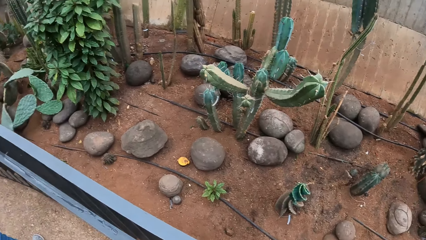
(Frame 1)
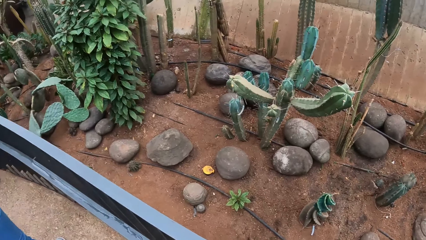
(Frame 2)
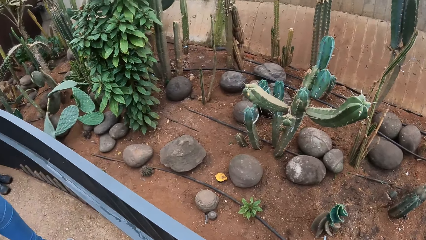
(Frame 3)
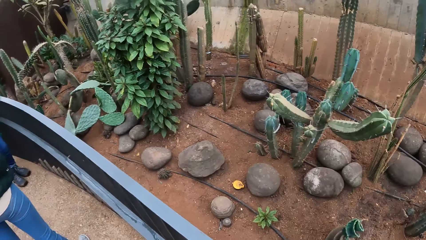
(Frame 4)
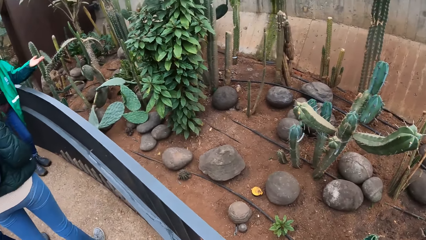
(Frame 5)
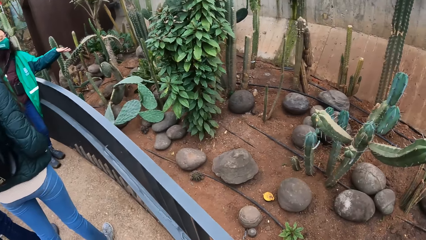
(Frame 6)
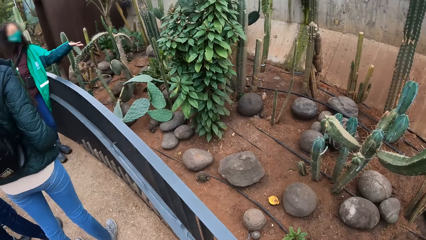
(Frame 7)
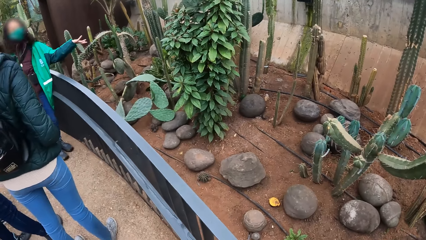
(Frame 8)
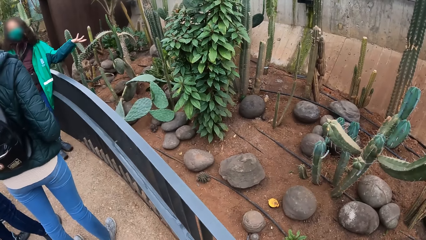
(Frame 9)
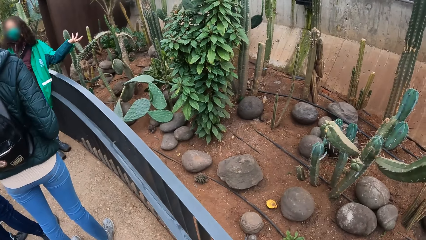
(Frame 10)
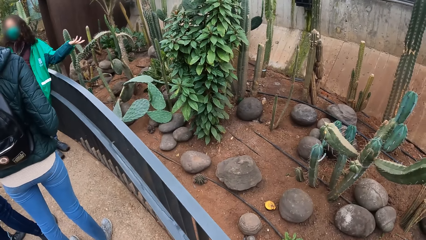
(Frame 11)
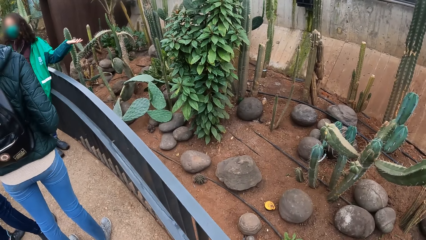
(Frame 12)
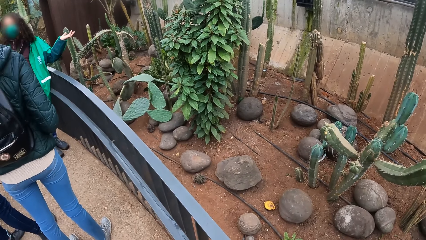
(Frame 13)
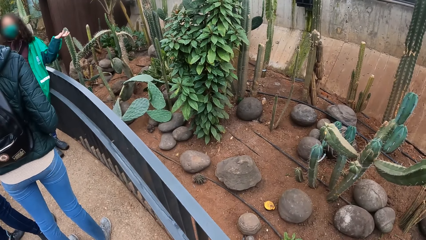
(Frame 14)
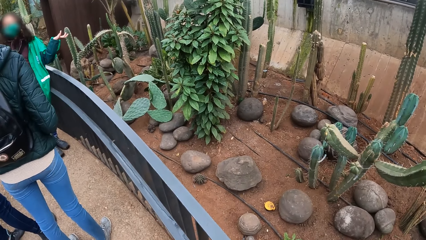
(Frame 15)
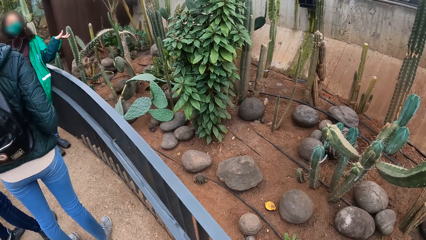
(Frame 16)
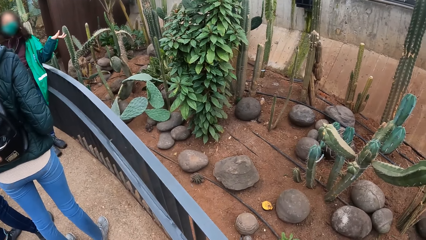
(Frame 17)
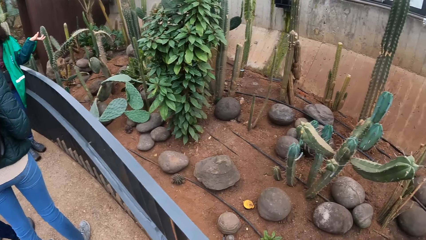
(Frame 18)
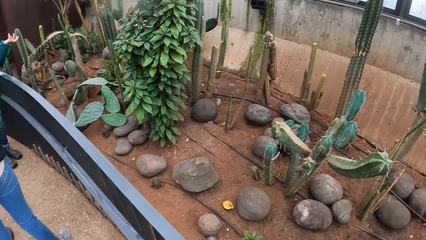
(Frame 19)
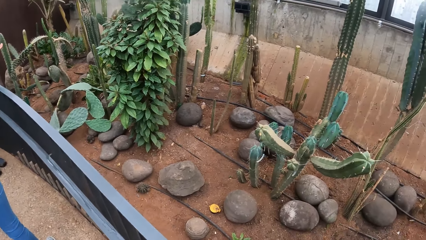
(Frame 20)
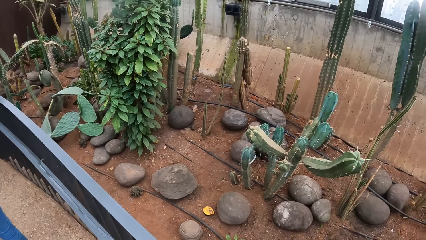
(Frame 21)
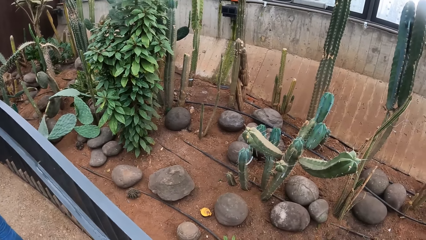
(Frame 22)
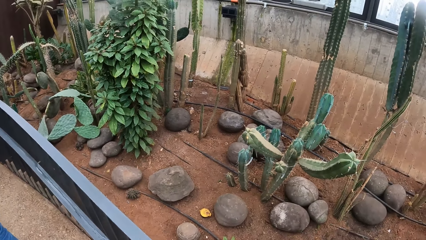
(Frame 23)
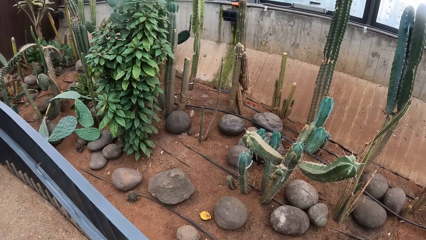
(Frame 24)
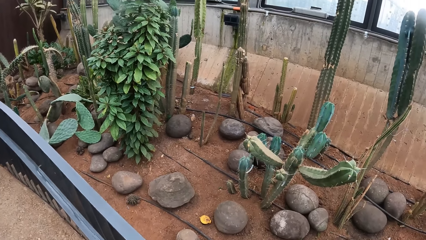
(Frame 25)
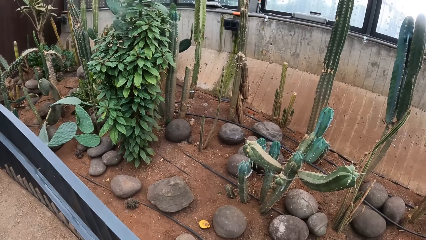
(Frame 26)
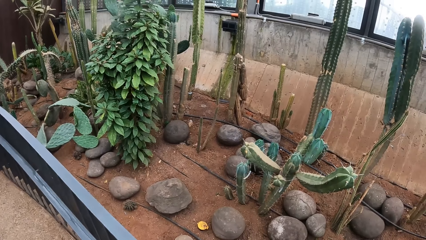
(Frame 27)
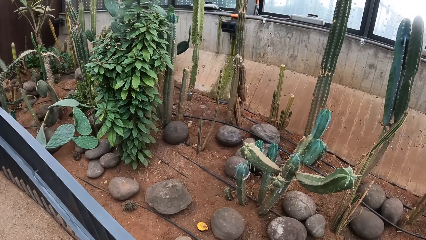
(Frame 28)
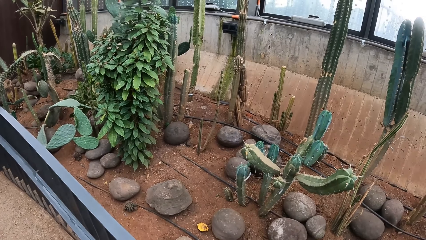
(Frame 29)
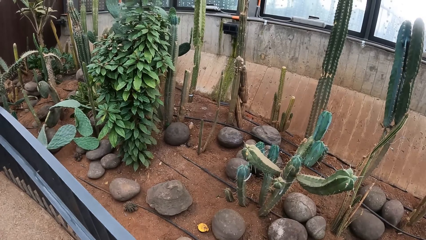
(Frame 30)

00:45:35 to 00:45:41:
The woman interacts with a group of people.

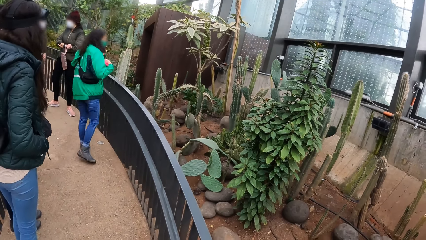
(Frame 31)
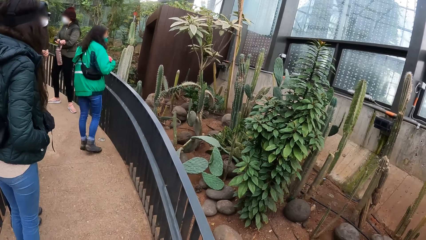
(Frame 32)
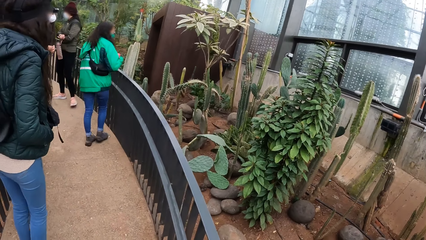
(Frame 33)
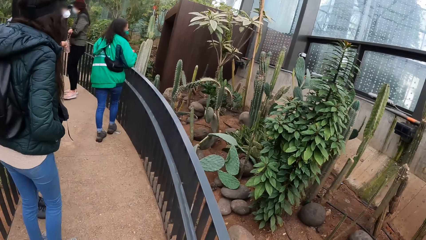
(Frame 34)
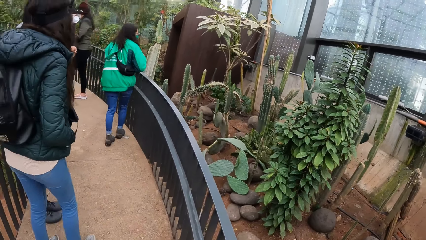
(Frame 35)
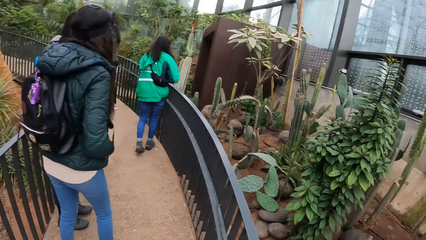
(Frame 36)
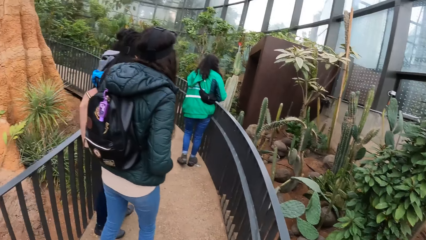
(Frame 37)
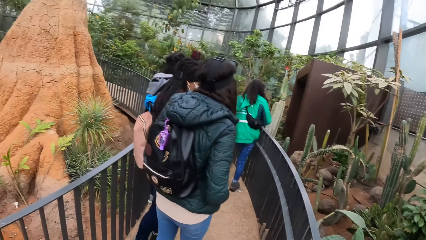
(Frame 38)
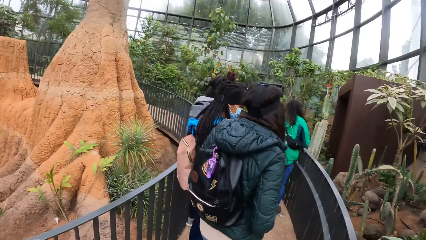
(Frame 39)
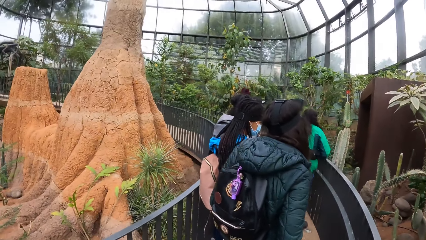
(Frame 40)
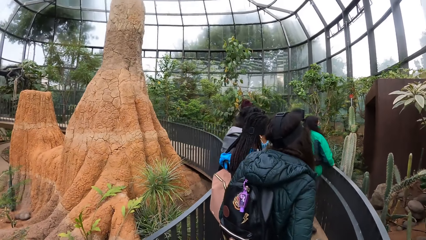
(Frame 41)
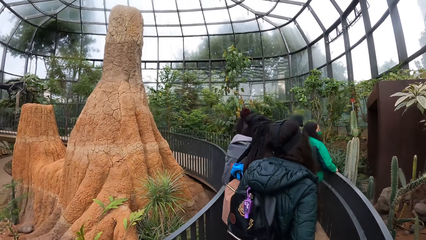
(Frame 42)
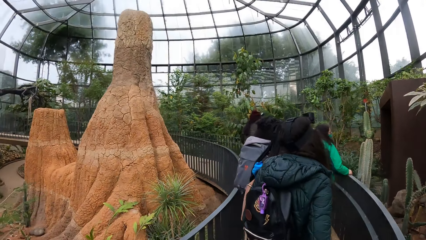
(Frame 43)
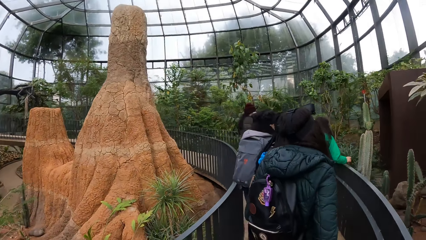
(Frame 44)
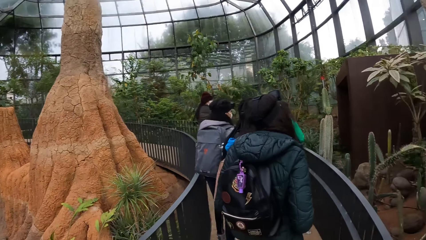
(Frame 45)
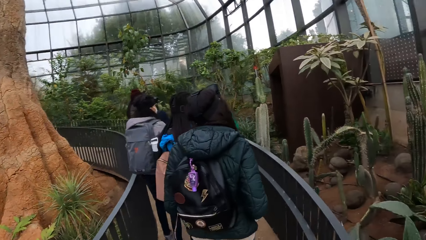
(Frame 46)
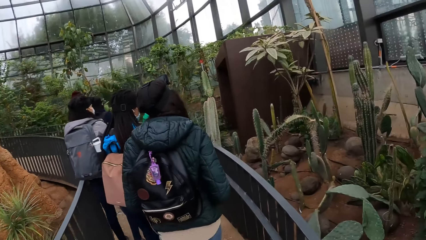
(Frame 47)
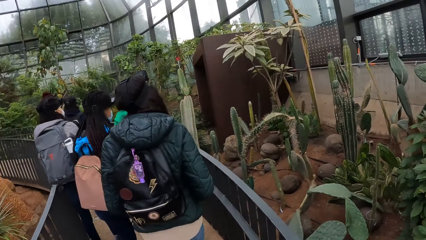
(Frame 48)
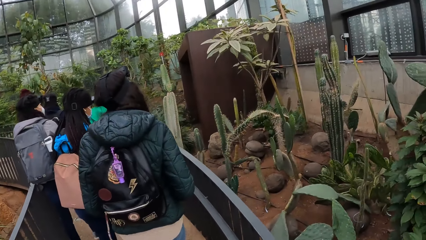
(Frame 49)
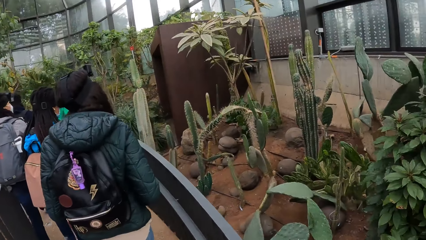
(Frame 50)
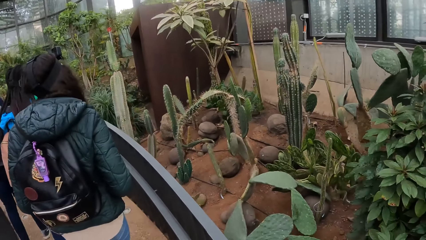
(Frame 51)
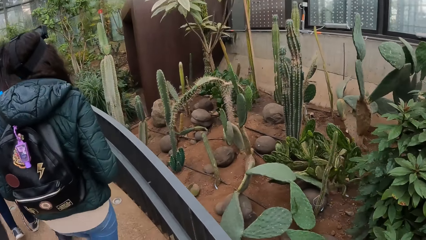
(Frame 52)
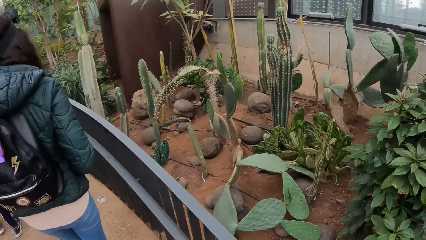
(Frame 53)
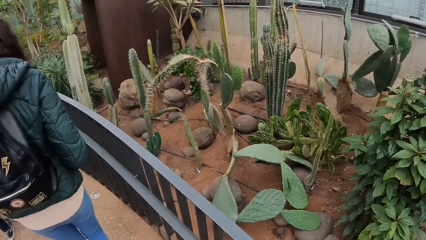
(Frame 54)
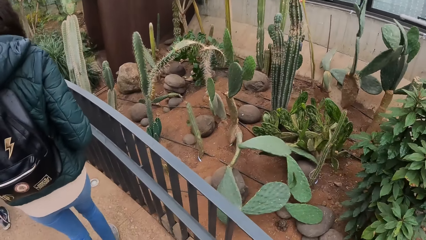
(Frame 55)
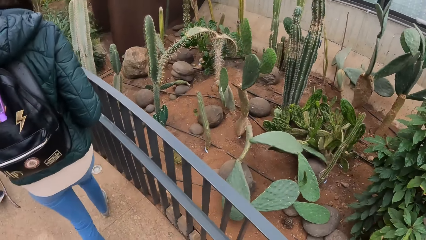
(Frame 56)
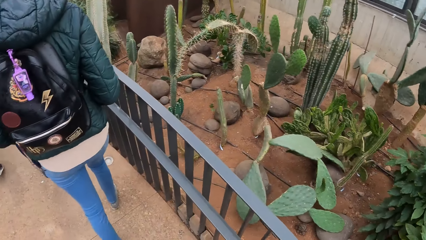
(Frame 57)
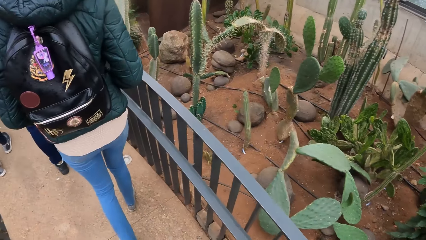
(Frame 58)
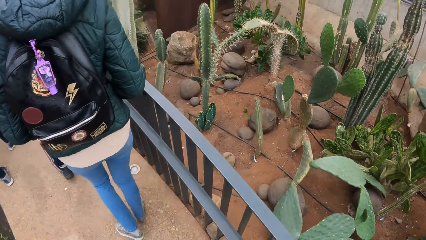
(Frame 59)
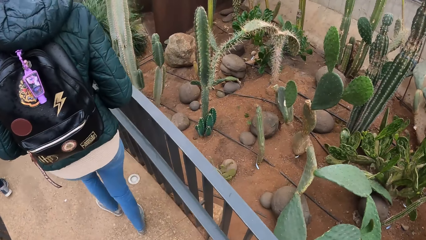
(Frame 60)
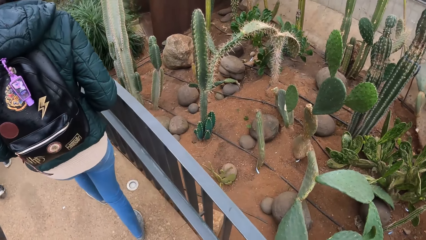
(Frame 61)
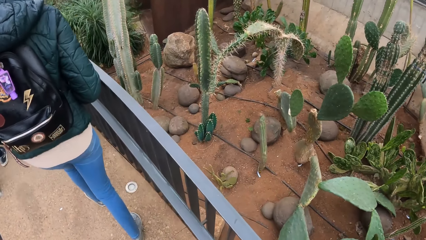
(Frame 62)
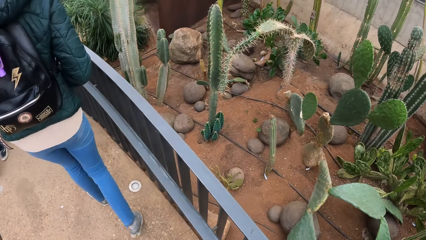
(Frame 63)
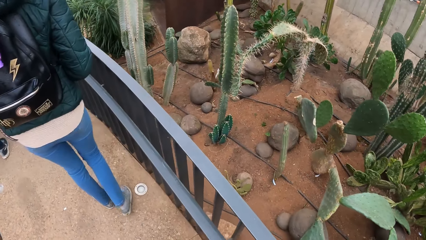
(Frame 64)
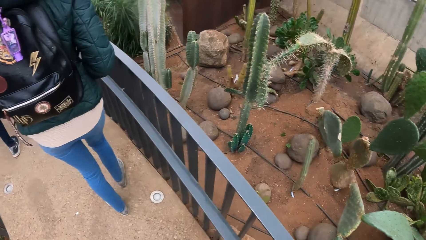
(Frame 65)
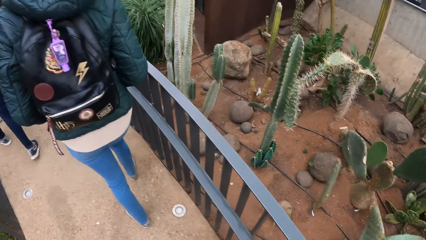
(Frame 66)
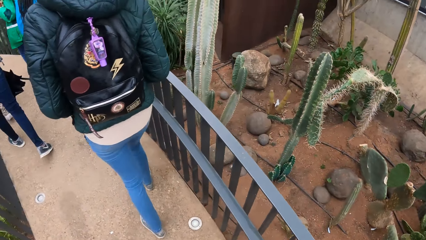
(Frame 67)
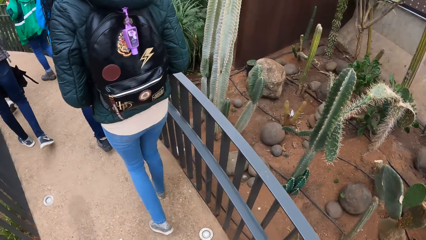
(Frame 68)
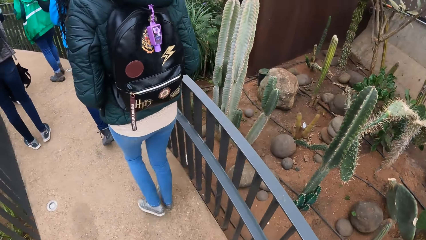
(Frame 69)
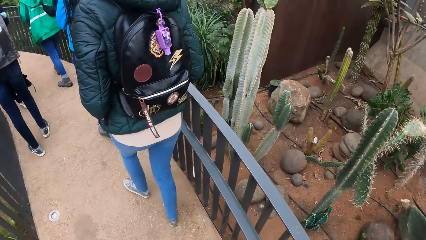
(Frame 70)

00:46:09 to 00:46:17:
The camera wearer walks further into the greenhouse with the group of people.

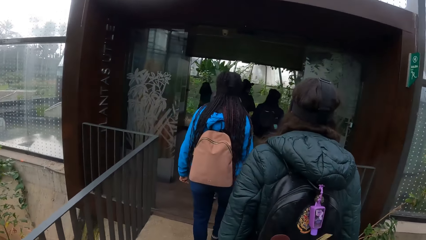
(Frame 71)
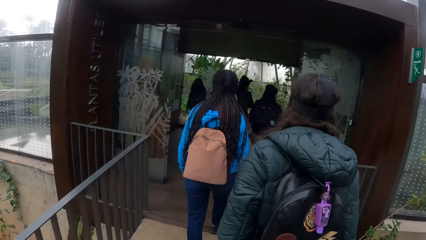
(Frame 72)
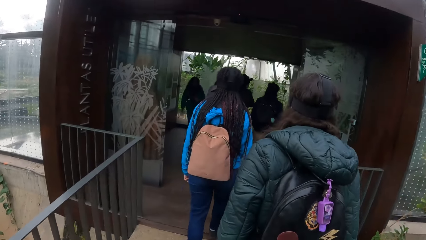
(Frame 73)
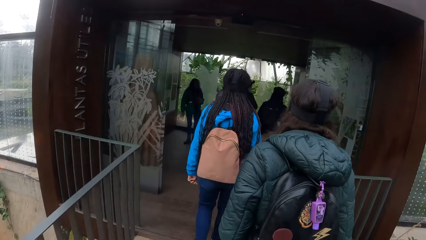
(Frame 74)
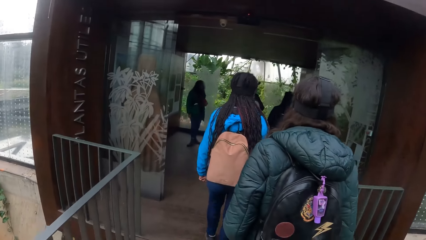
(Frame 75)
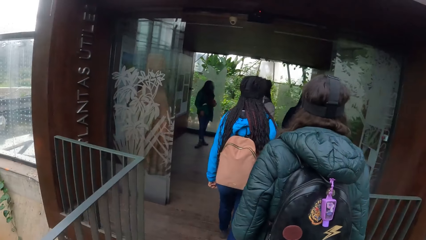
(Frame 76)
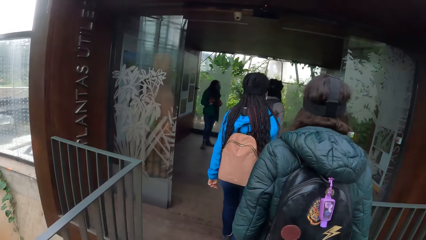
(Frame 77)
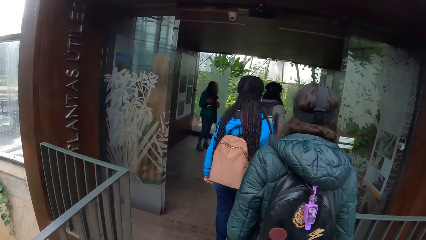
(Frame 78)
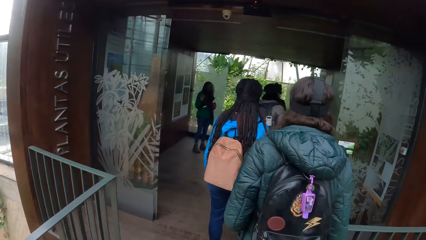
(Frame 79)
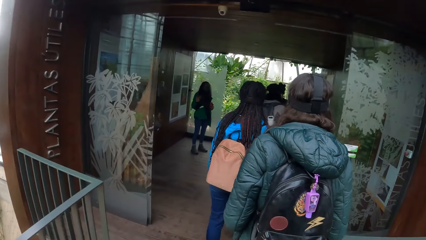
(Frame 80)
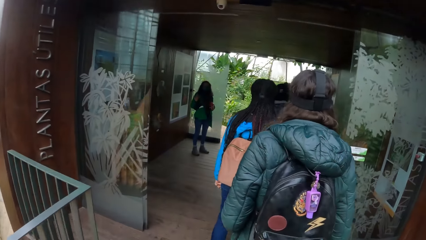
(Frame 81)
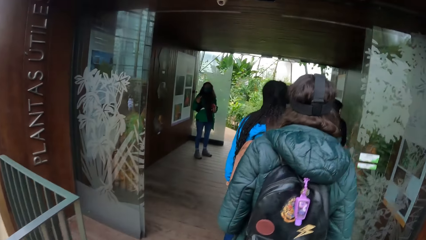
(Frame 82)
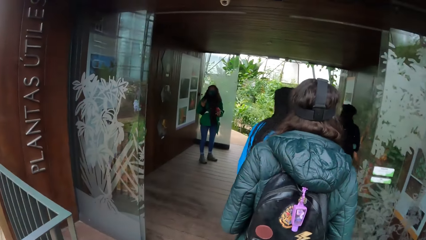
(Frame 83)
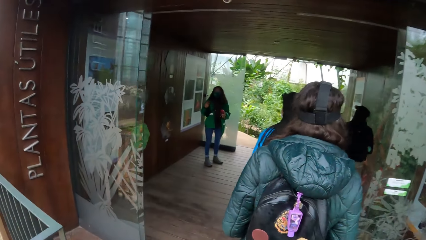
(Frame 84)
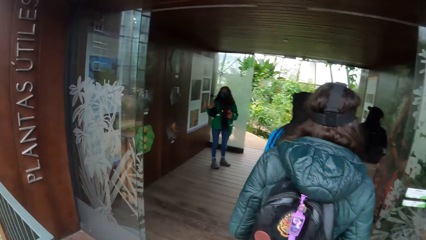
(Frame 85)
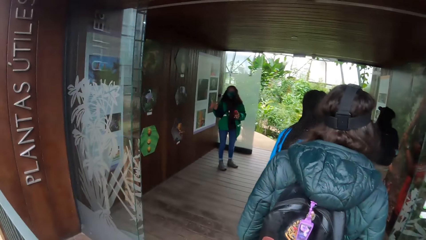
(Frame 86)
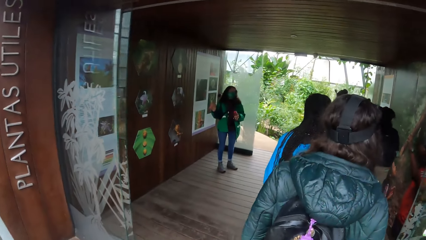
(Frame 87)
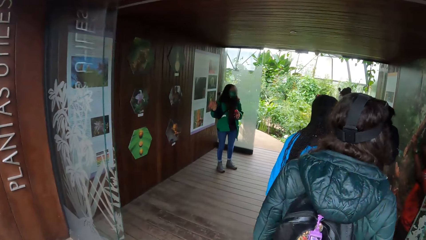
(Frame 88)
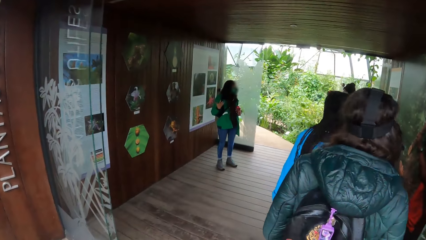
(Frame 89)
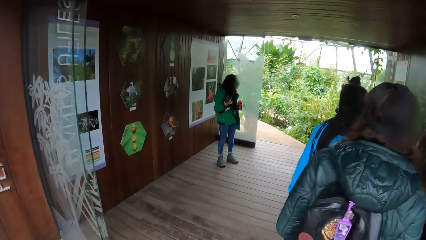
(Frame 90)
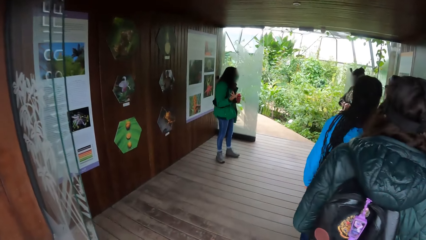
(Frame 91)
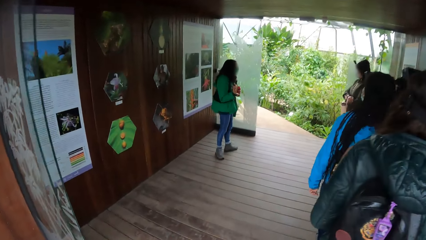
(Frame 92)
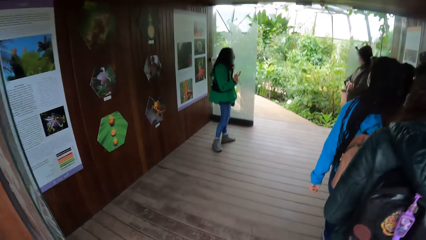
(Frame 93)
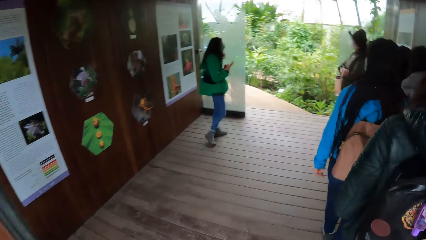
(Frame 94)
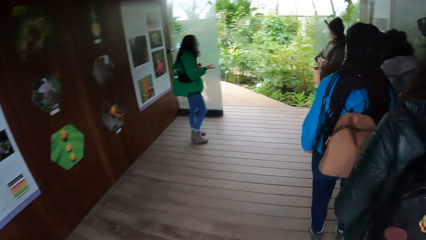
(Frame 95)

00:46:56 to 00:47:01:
The woman interacts with the camera wearer and the group of people. Another woman holds a water bottle with her right hand.
